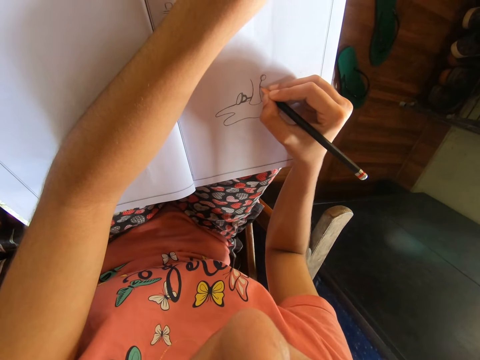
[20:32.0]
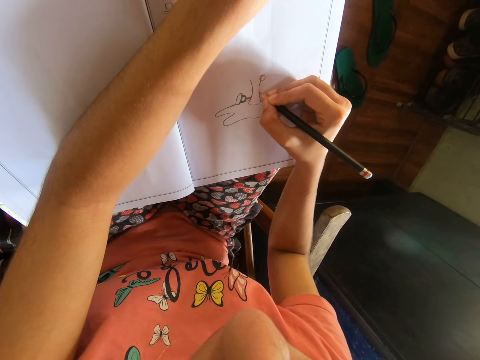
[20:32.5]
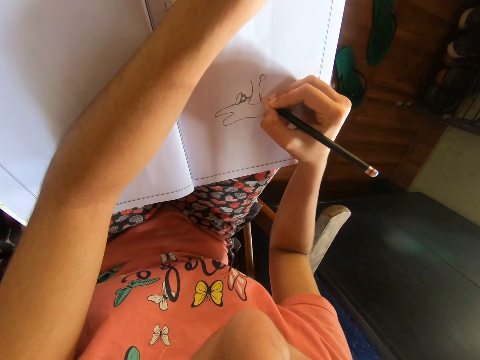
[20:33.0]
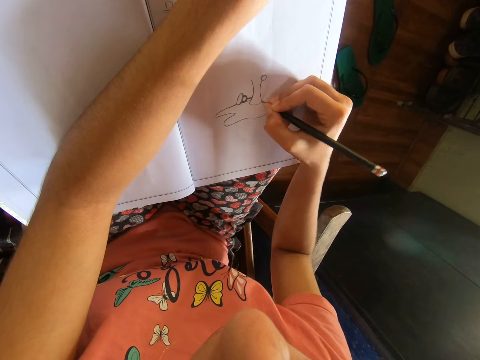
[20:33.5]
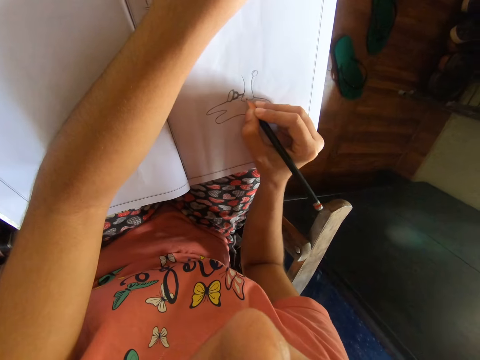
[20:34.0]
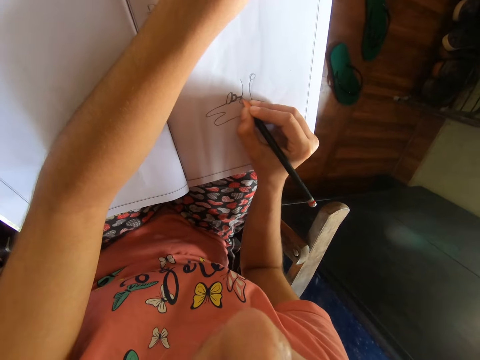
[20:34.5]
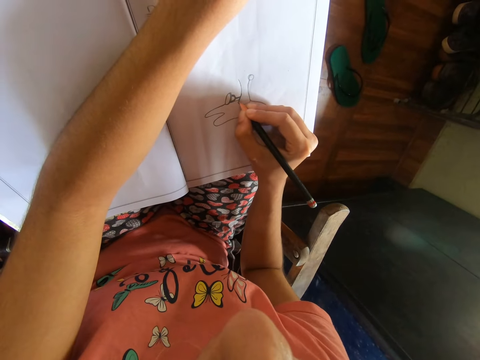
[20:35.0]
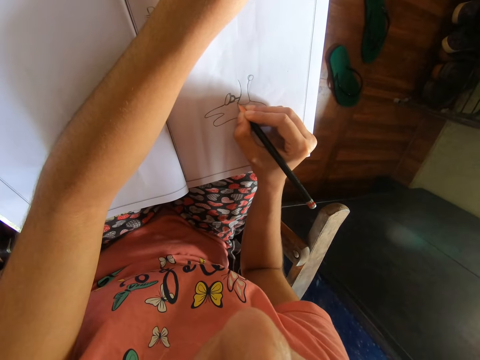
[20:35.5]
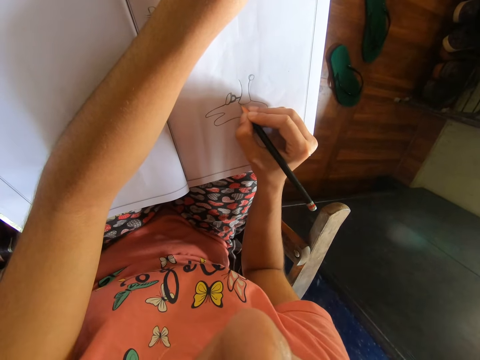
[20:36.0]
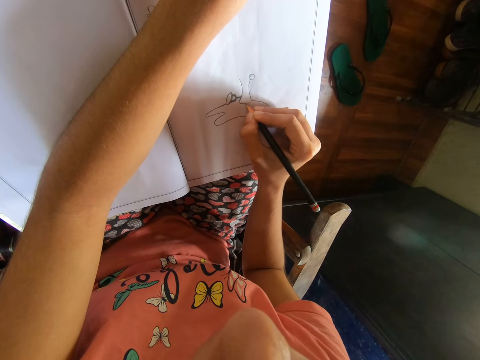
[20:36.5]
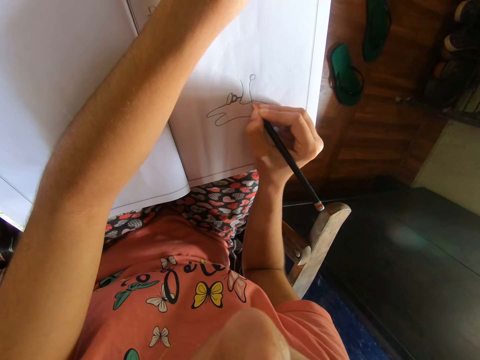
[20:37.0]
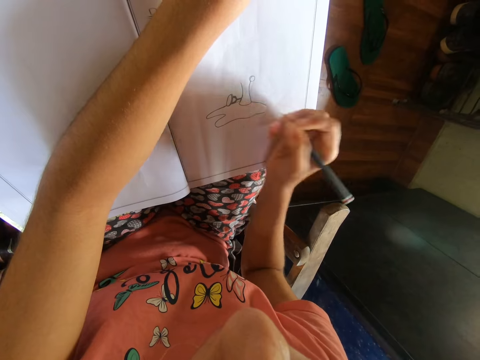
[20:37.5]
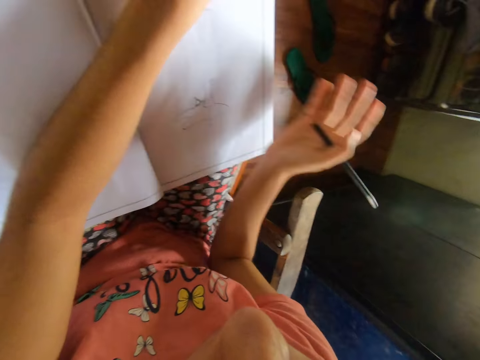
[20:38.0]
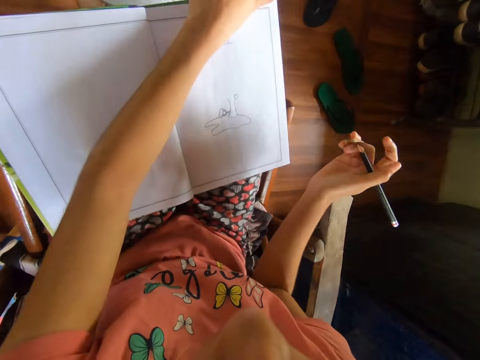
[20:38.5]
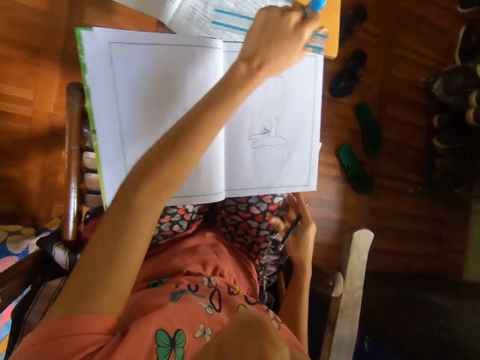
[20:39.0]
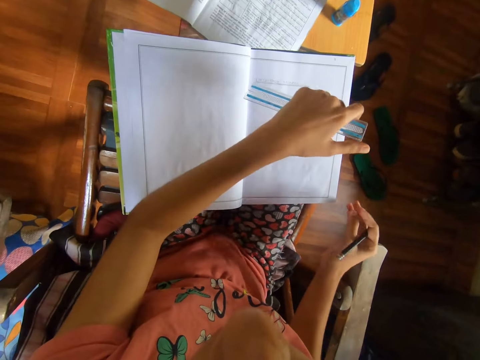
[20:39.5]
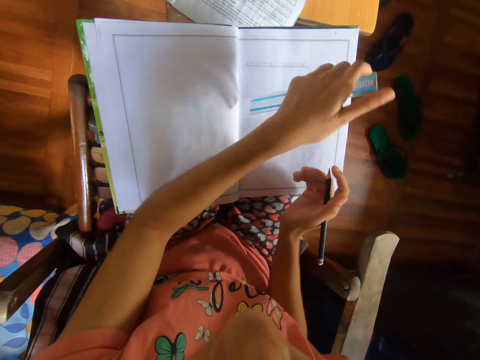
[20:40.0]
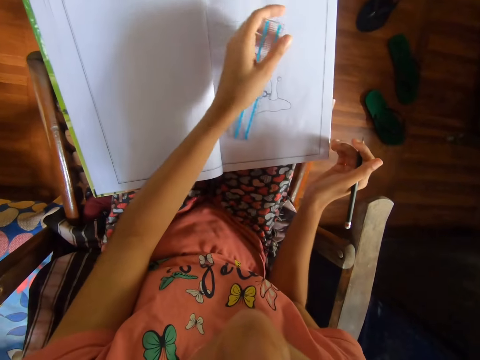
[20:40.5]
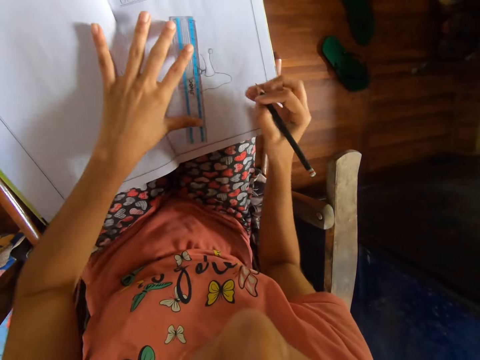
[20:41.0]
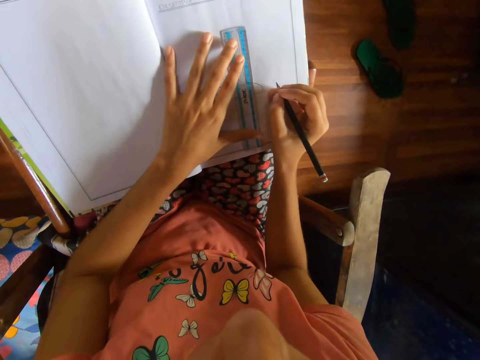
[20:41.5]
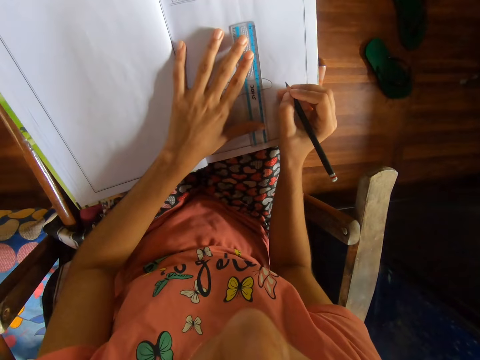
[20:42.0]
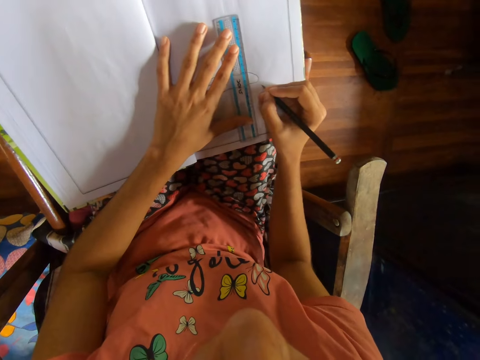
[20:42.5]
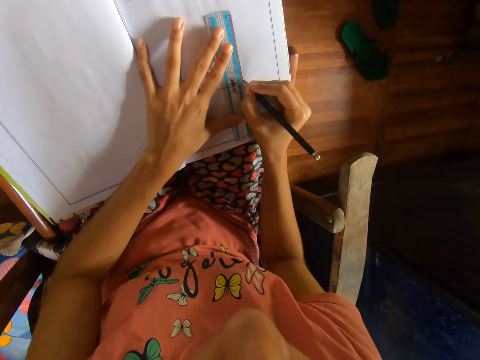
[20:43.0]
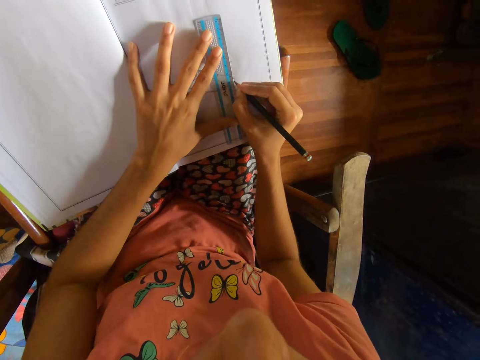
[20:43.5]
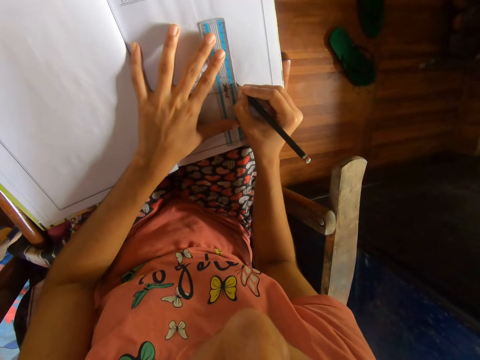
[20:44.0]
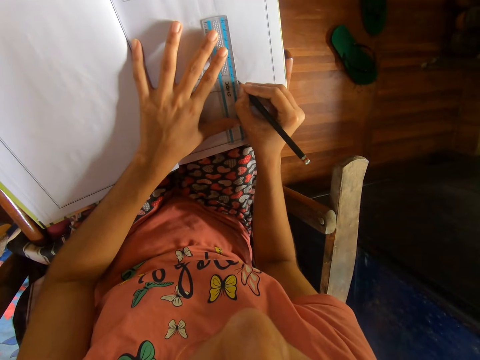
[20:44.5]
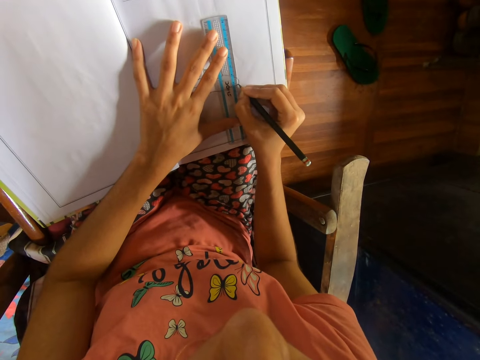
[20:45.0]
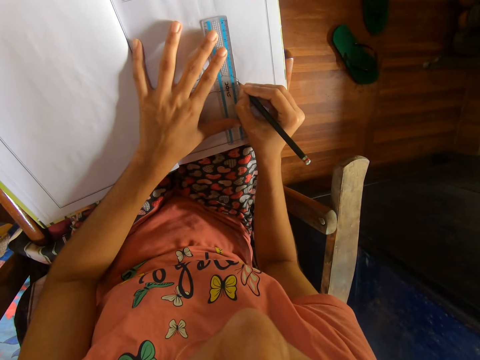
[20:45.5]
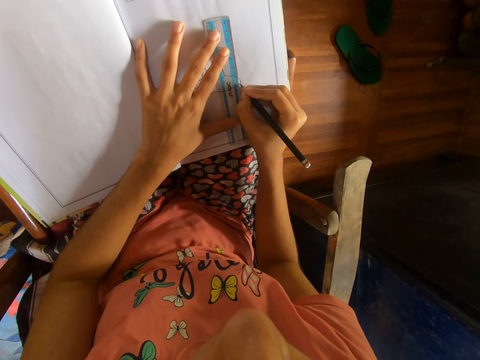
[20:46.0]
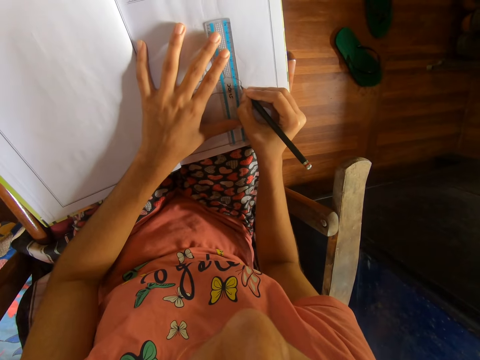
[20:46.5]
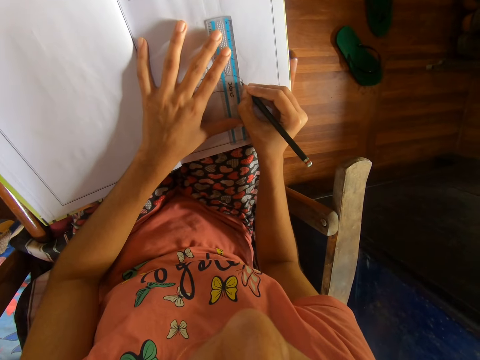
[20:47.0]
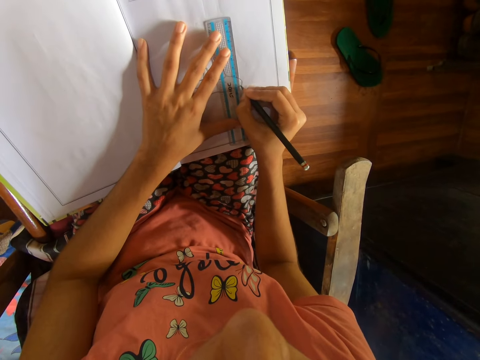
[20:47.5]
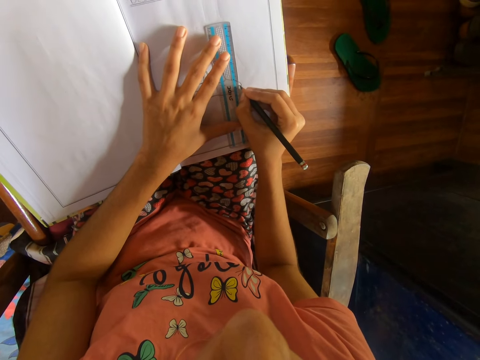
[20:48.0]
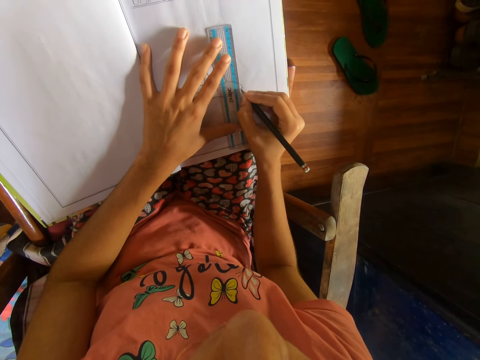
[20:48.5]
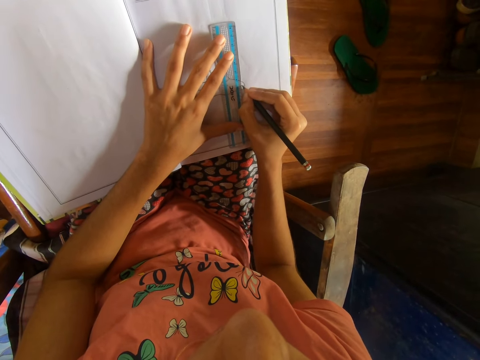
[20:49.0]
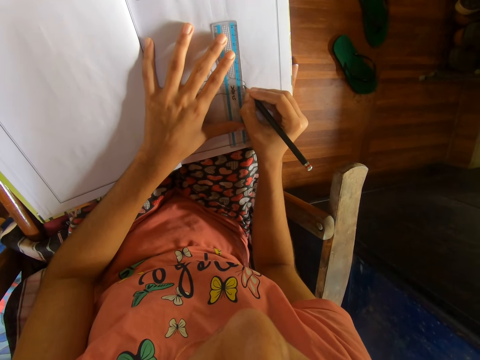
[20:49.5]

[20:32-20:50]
A man converses with the camera wearer. The camera wearer brushes the book with her right hand. She touches her right thigh with her right hand. She puts the ruler on the book with her left hand. She shifts the ruler on the book with her left hand. She draws on the book on her lap against the ruler with the pencil in her right hand.

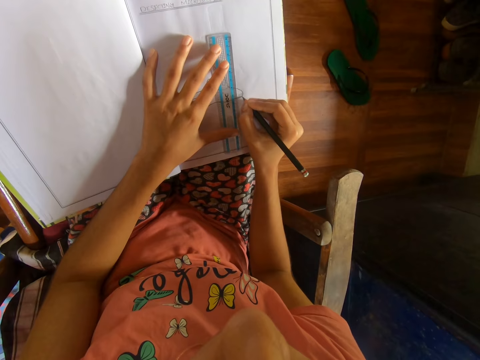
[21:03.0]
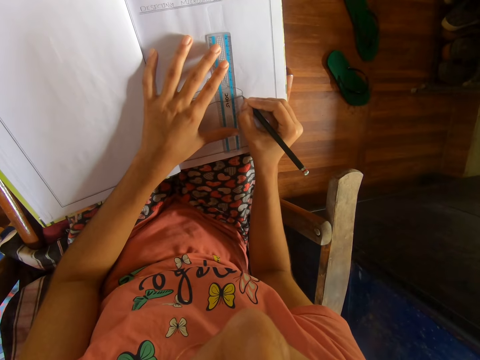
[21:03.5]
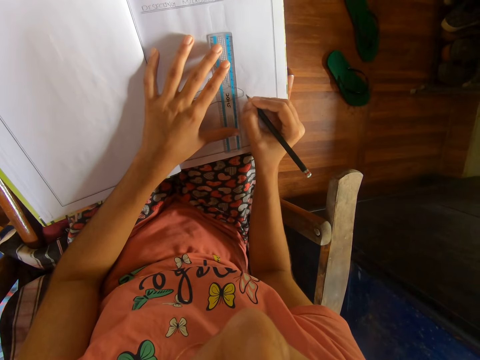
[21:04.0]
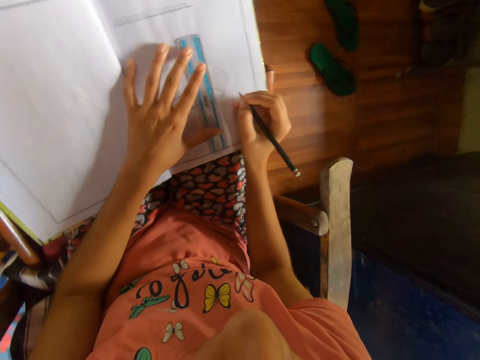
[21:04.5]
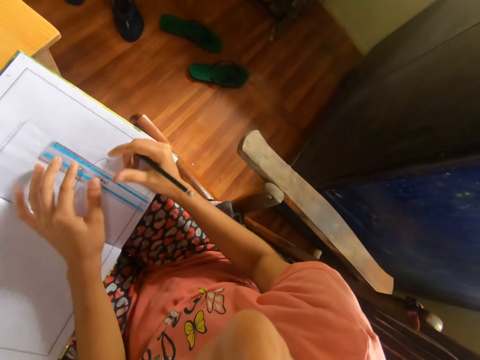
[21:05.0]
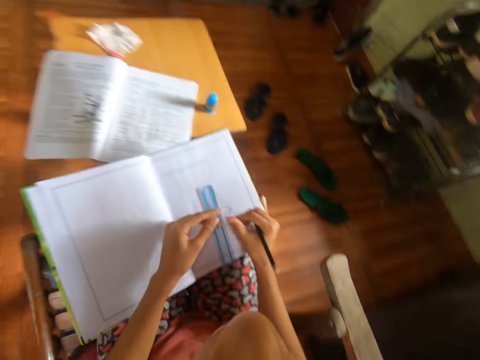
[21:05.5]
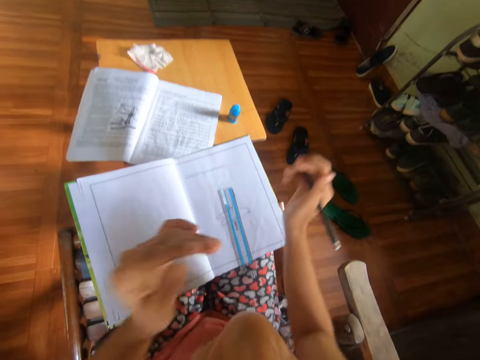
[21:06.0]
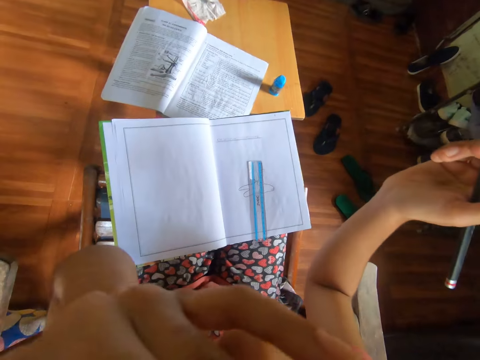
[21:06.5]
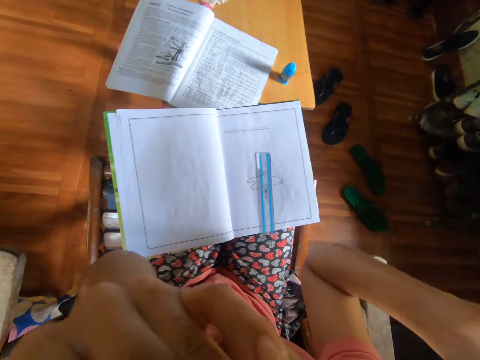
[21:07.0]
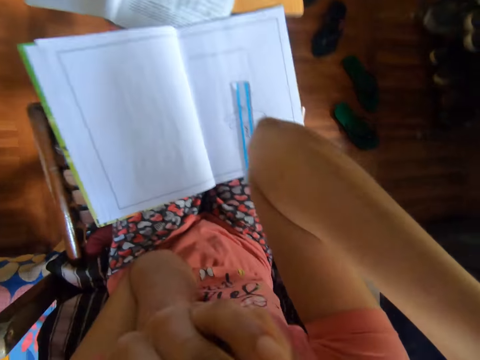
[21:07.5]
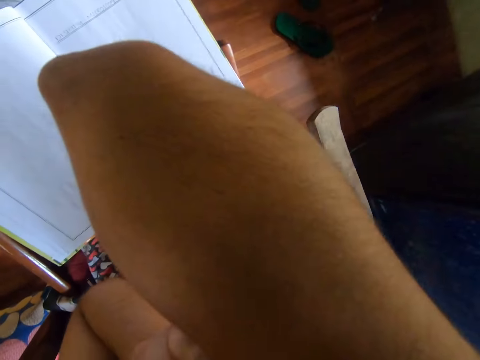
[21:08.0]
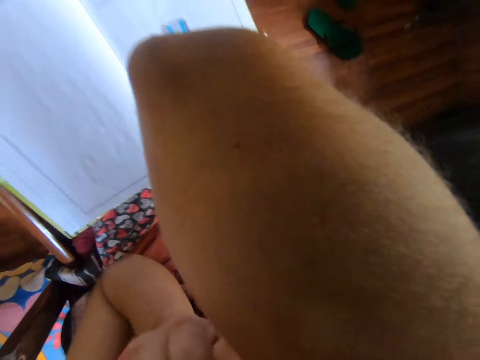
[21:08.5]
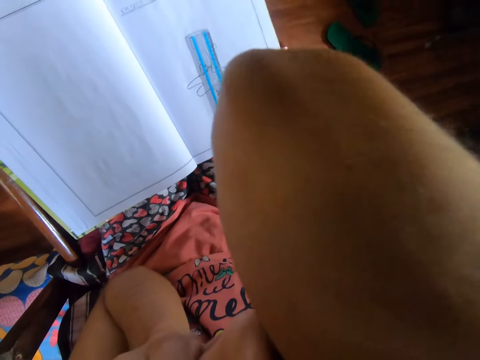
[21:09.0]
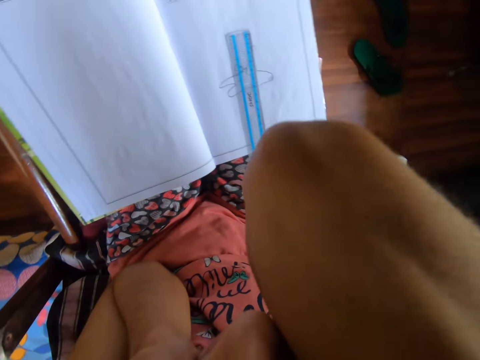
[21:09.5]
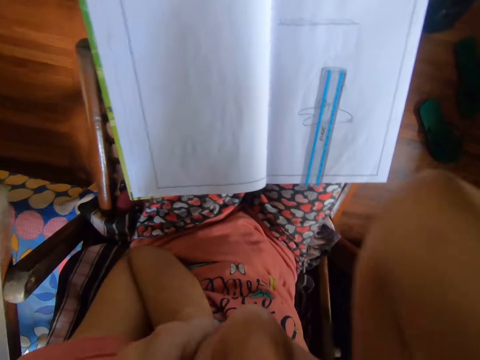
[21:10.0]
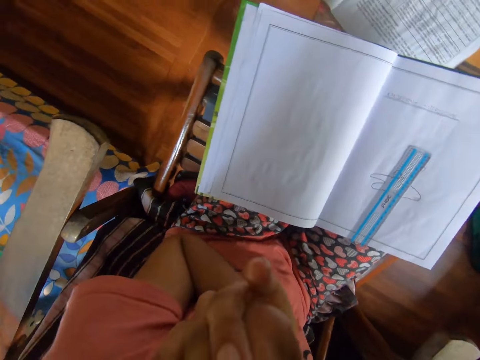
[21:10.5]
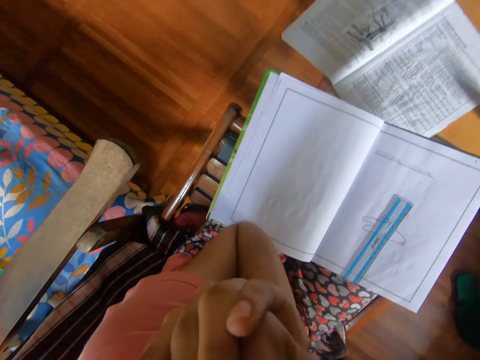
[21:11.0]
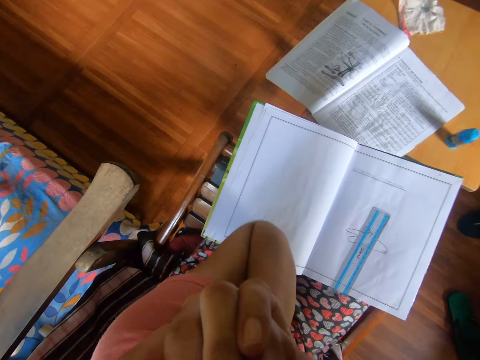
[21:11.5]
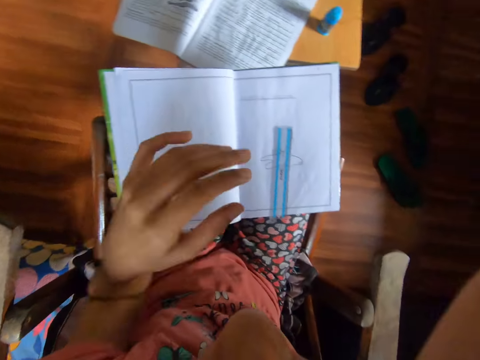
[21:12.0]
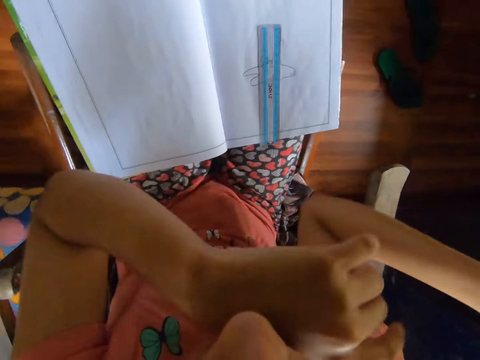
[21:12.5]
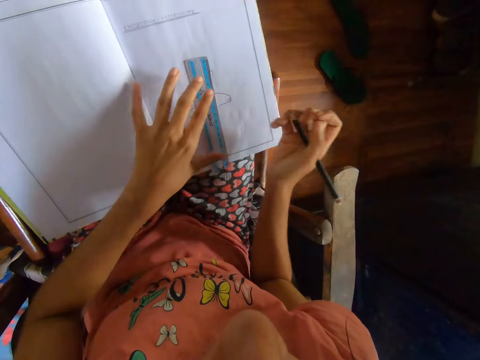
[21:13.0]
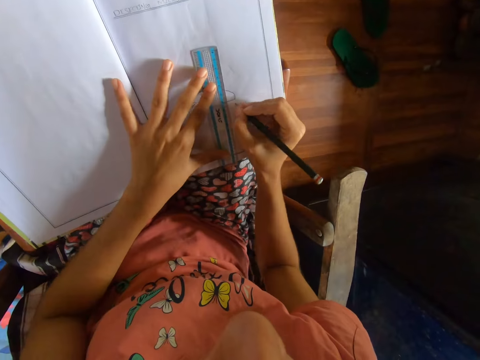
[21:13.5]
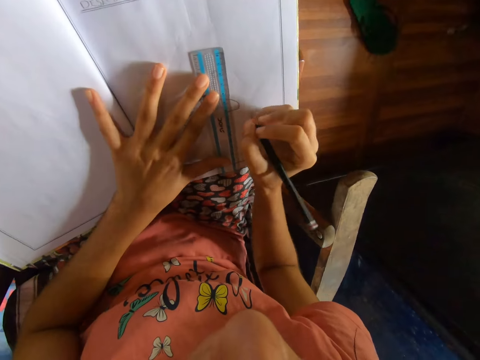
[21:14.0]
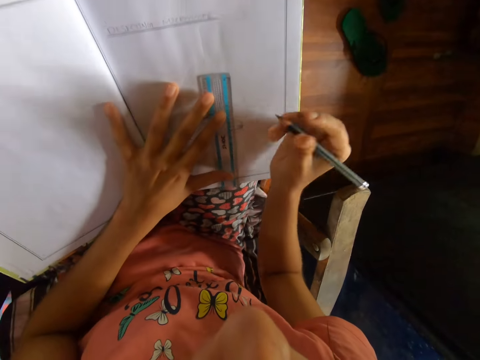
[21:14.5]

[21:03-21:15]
The camera wearer turns around. She touches her right thumb with her left hand. She touches her face with her left hand. She raises both hands. She touches her head with her right hand. She touches her face with her left hand. She shifts the ruler on the book with her left hand. She holds the ruler on the book.
